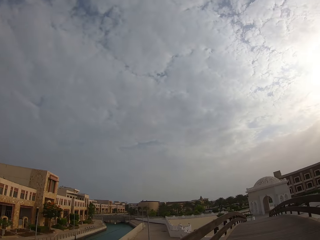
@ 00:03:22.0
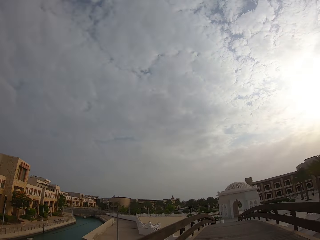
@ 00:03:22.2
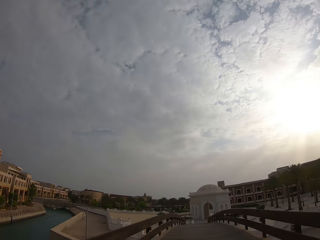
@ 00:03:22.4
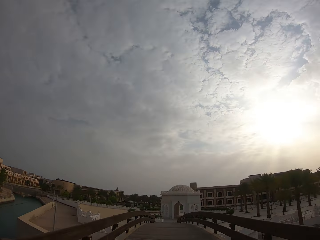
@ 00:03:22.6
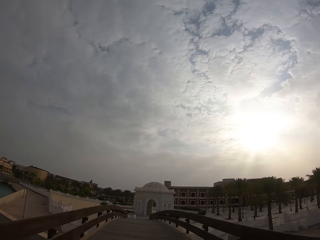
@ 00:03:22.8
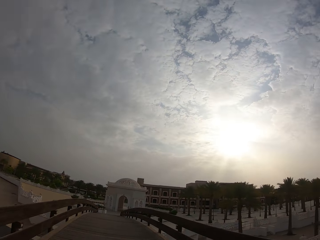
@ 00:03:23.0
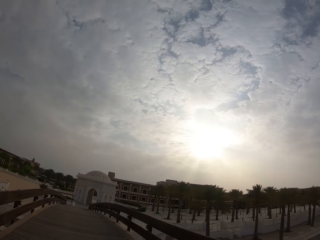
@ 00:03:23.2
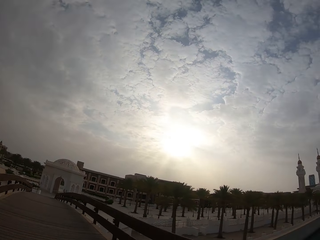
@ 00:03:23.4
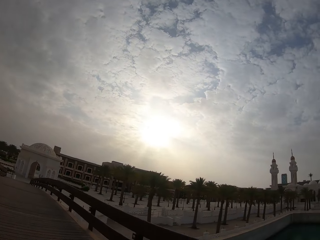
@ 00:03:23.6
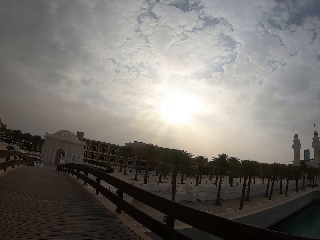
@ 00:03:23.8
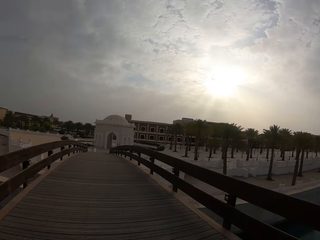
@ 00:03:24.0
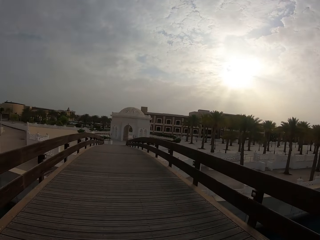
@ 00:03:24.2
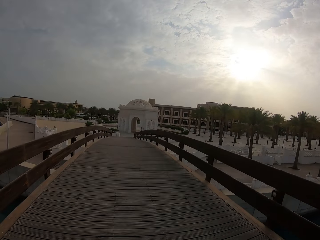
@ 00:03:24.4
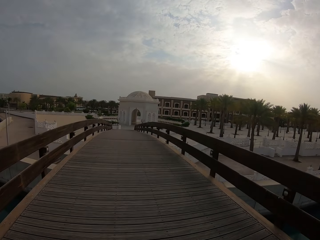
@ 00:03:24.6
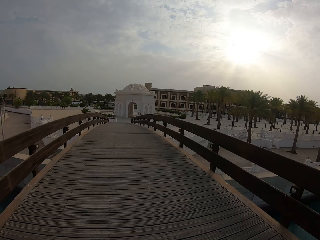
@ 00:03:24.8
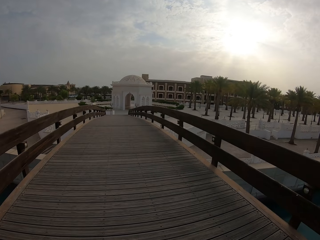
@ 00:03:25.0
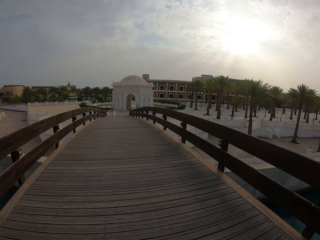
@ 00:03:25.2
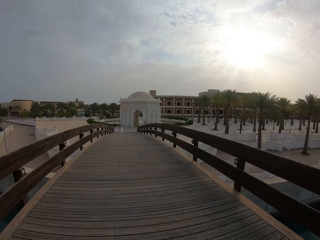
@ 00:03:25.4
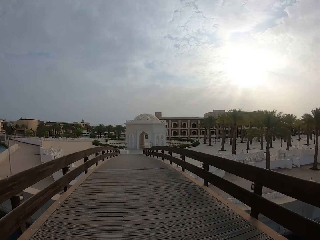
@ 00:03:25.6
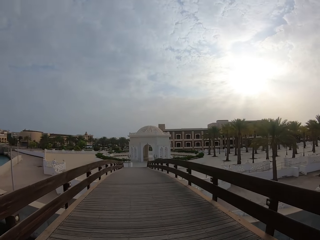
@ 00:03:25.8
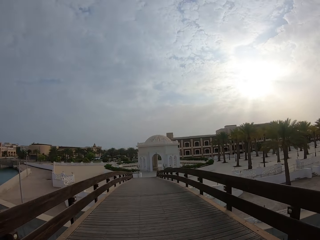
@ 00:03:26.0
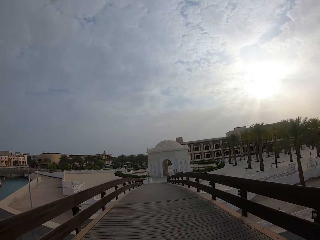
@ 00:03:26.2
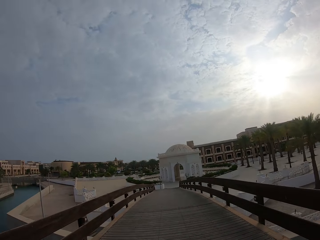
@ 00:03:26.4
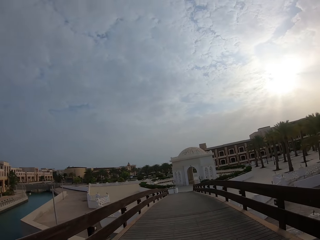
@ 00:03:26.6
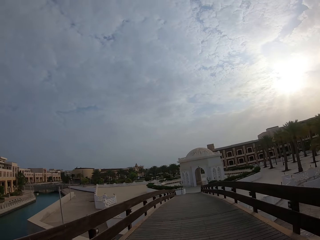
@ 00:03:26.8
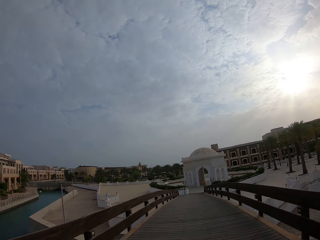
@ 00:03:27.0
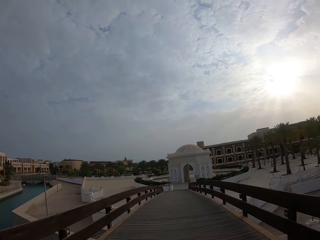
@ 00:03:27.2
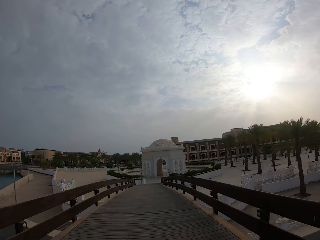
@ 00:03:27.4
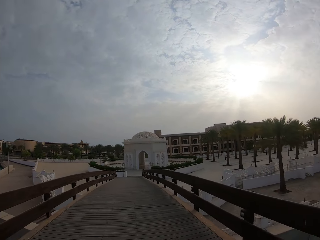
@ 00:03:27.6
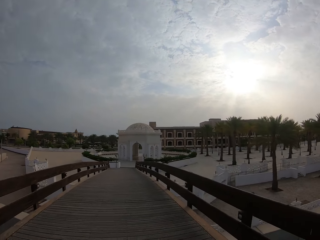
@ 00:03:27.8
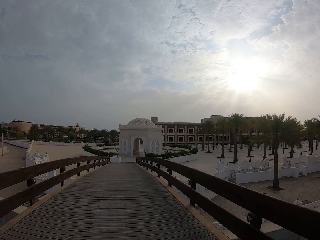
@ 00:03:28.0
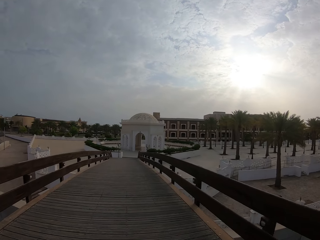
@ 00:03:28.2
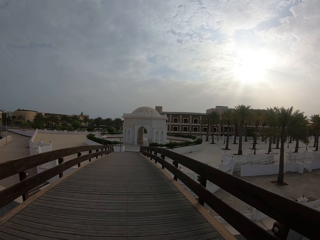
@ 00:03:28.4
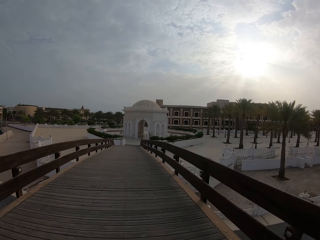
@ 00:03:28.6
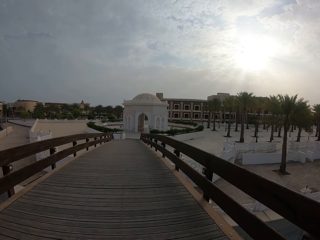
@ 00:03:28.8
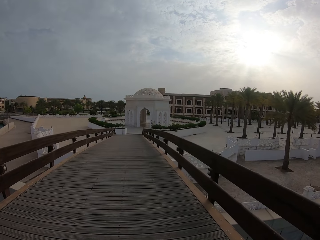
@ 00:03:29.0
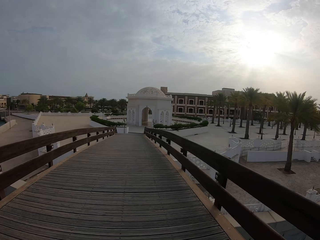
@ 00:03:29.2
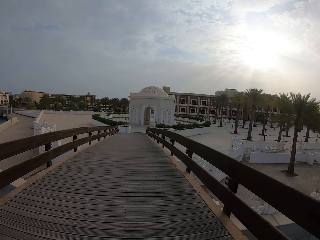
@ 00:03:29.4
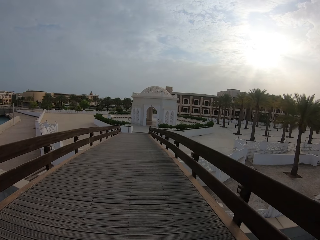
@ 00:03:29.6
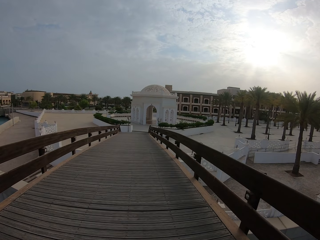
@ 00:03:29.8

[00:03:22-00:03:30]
The camera wearer walks over the bridge.

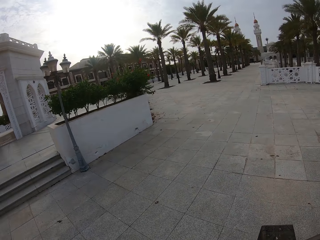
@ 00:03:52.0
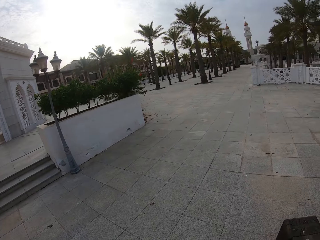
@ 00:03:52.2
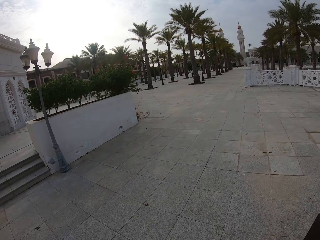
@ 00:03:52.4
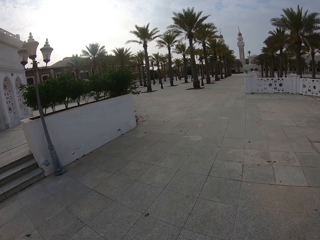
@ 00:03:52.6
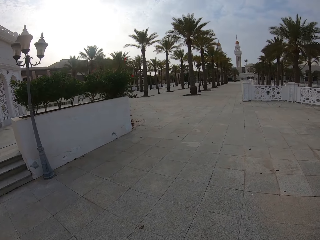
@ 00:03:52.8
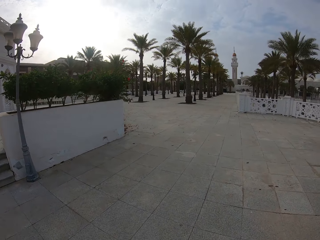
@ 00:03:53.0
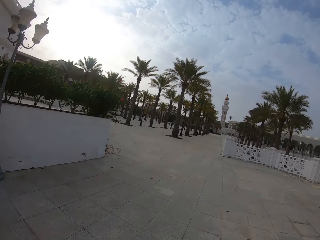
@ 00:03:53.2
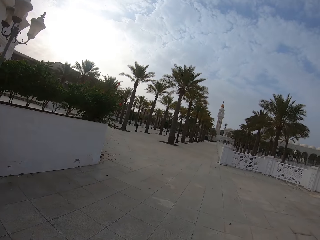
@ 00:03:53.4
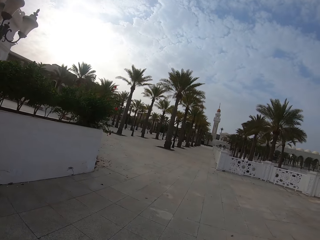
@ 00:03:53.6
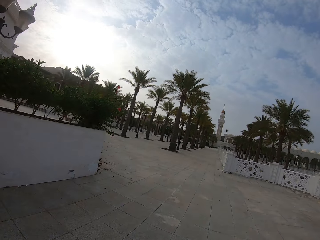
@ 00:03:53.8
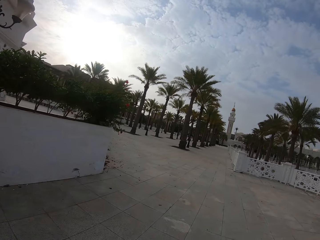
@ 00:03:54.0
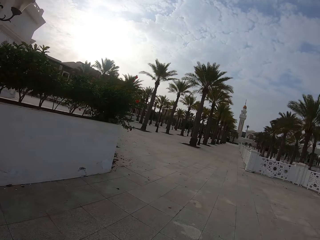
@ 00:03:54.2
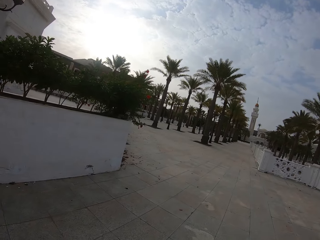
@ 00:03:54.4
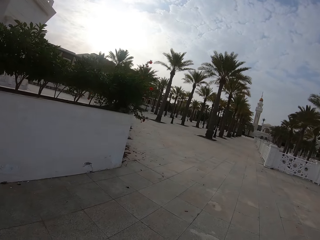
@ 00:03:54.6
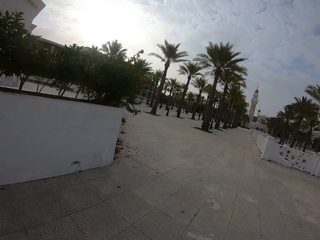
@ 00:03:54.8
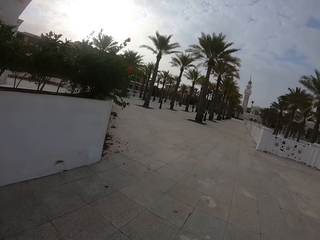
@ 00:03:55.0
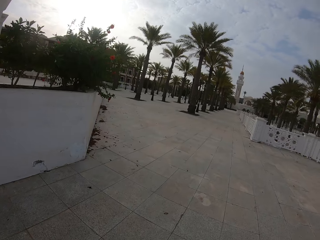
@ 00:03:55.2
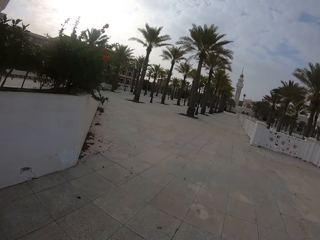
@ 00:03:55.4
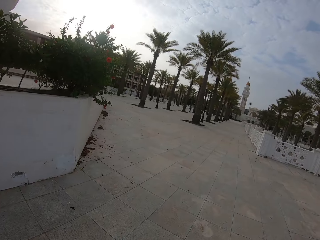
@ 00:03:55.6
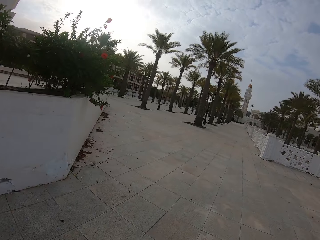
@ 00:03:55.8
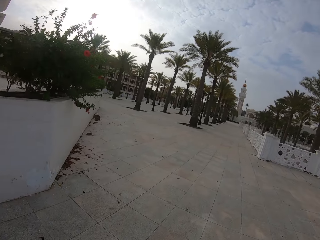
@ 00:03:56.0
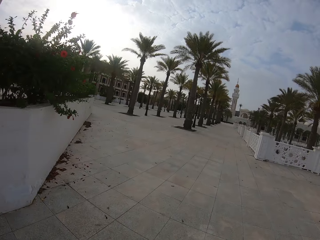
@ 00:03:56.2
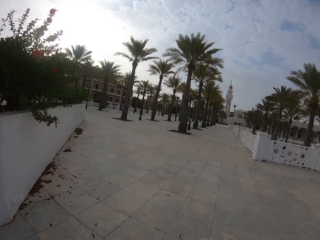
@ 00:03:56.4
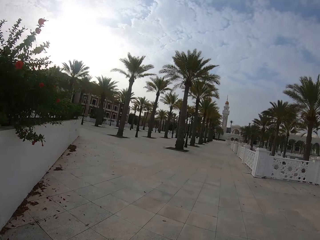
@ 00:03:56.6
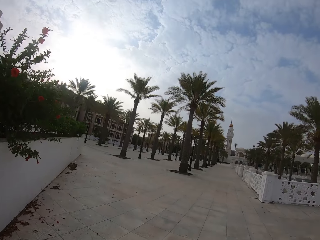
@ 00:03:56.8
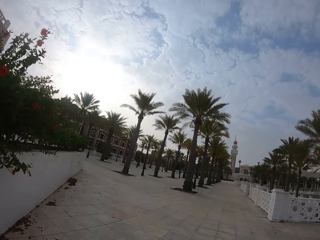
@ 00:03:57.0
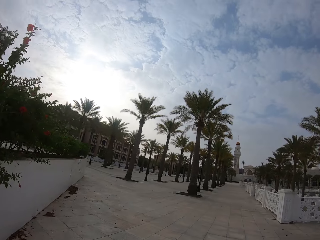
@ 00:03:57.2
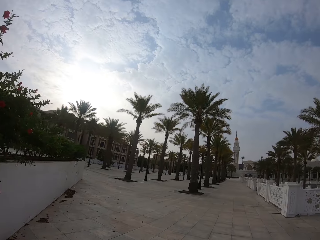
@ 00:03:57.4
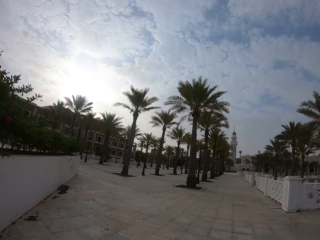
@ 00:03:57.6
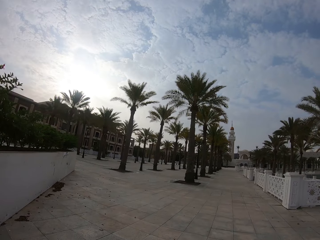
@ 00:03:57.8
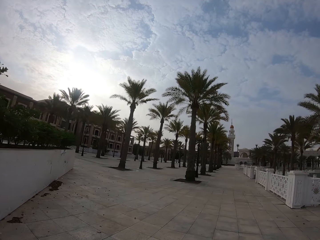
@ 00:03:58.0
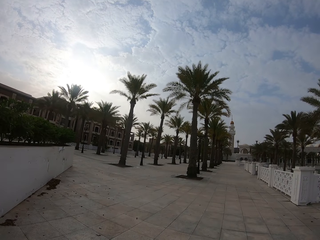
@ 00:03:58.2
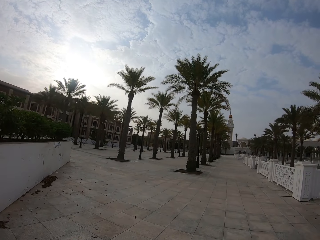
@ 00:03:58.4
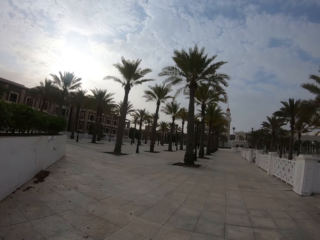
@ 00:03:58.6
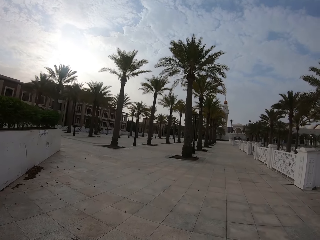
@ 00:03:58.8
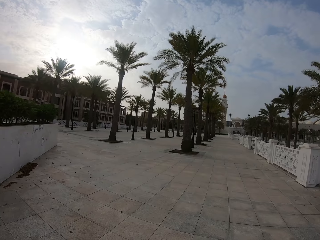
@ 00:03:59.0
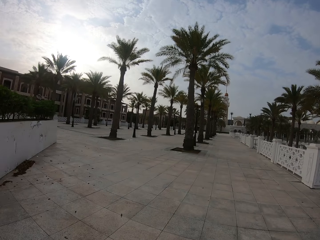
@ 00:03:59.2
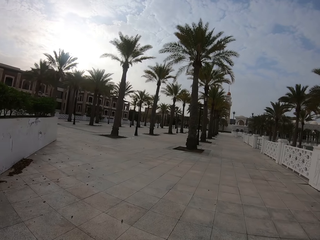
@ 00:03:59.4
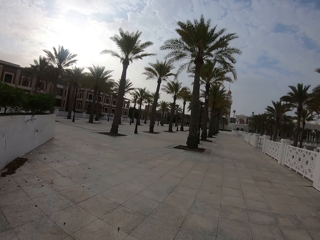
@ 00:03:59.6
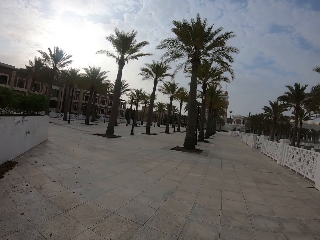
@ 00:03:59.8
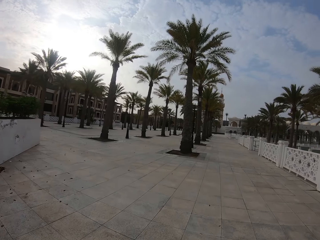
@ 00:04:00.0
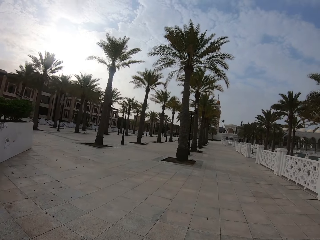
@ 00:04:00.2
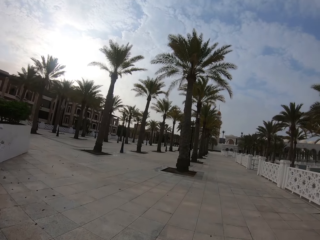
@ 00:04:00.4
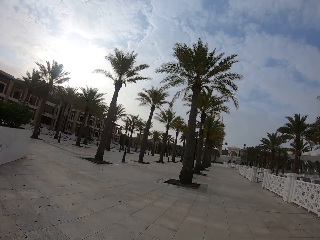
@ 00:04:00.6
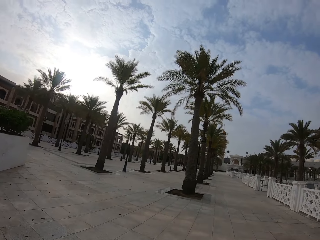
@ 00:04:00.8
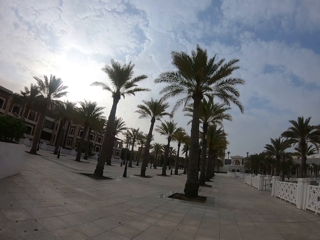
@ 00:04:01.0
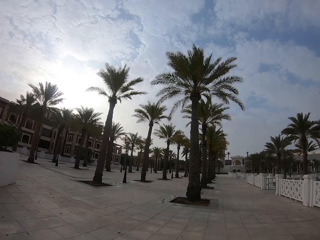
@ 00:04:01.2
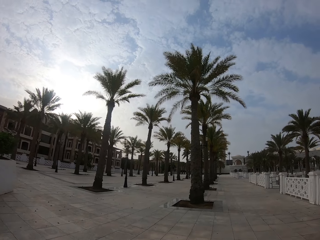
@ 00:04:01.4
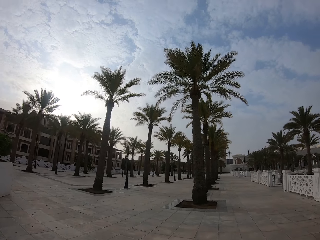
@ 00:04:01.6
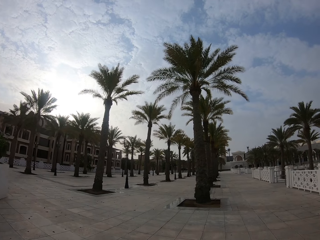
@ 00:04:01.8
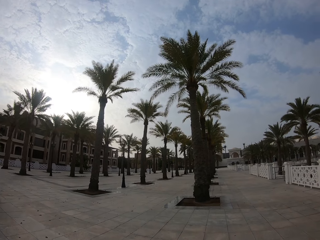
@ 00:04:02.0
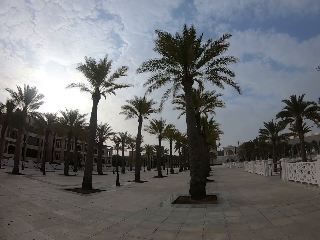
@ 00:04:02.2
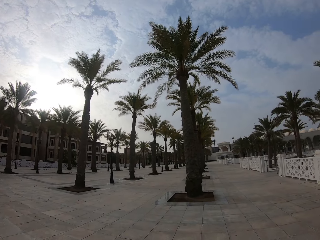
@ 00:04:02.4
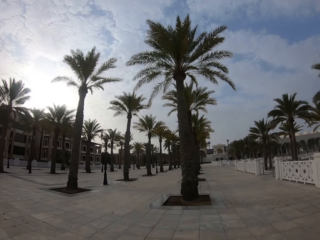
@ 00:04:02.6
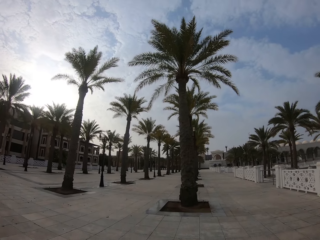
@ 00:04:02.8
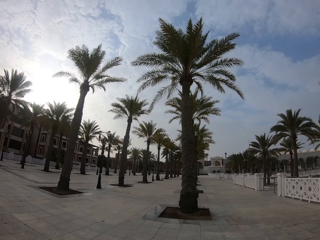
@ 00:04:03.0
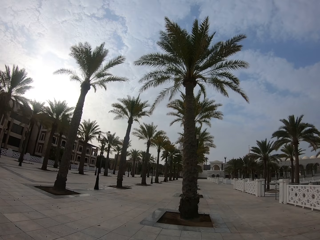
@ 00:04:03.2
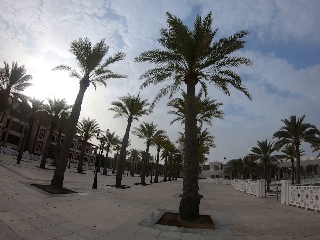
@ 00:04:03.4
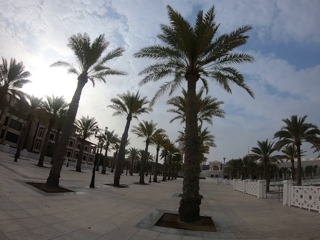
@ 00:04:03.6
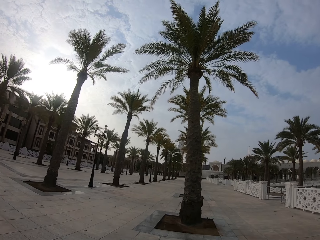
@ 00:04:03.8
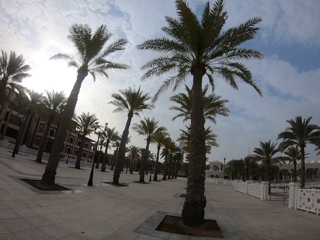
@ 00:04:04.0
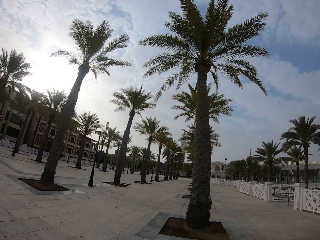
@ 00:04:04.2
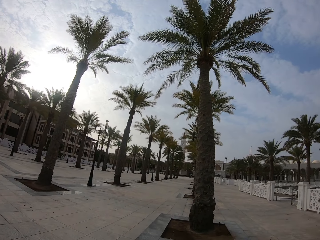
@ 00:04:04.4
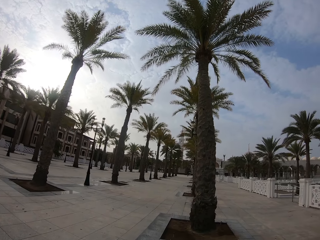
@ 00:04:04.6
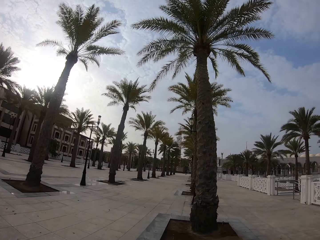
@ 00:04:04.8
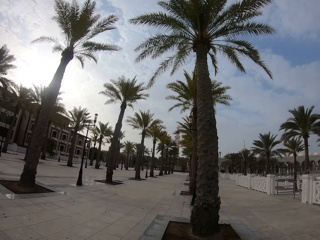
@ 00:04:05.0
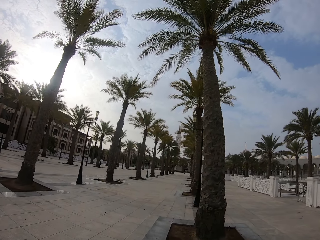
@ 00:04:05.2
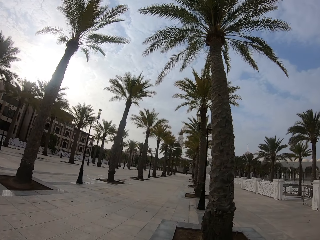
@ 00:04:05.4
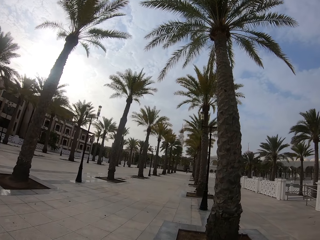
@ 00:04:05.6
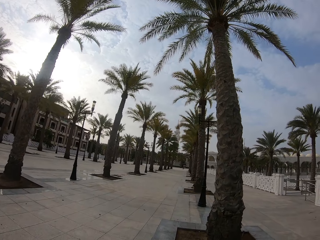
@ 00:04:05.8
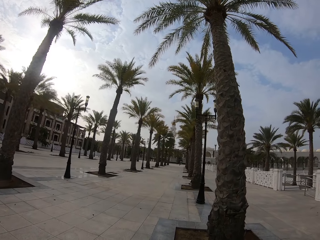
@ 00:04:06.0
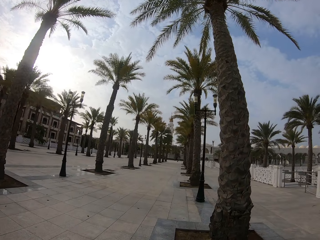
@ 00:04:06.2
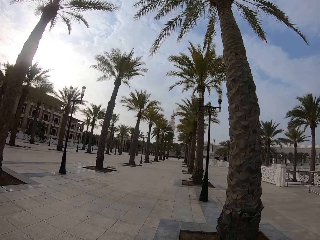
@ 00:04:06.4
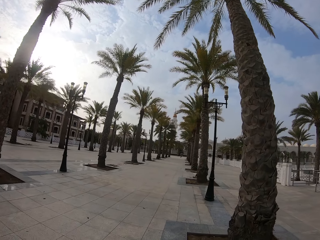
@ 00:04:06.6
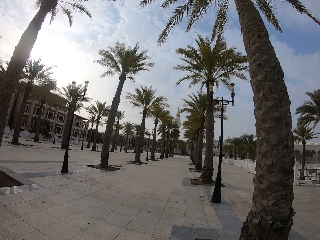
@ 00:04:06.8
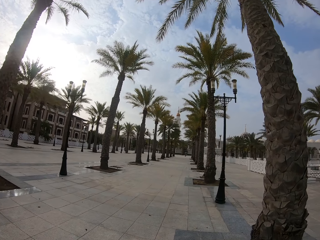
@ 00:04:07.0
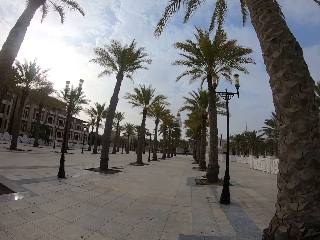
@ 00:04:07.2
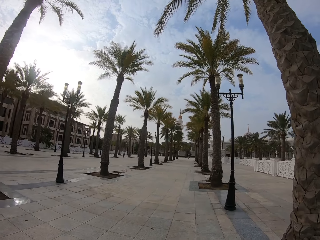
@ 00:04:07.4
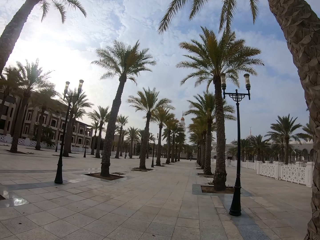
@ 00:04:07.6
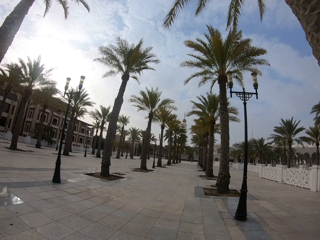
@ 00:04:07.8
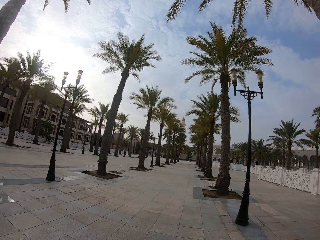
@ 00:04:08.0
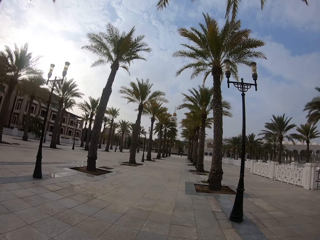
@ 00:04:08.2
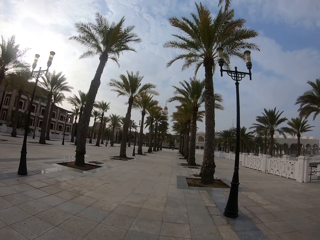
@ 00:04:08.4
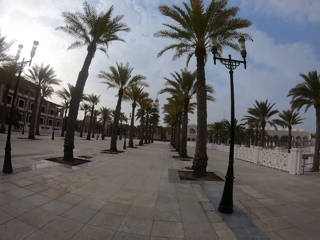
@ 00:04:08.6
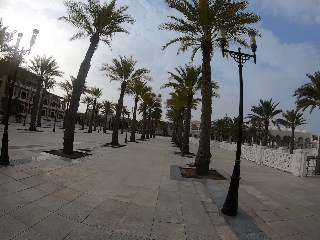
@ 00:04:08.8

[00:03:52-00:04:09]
The camera wearer finishes climbing the flyover. They walk along the pavement.
